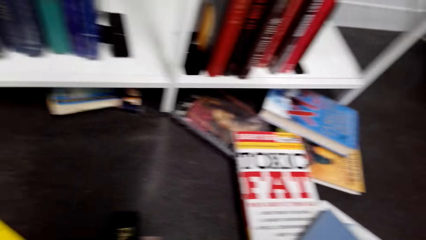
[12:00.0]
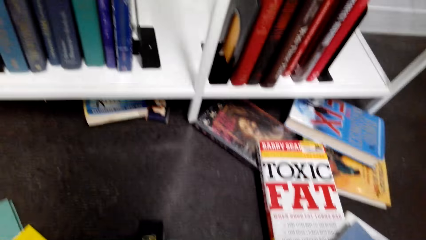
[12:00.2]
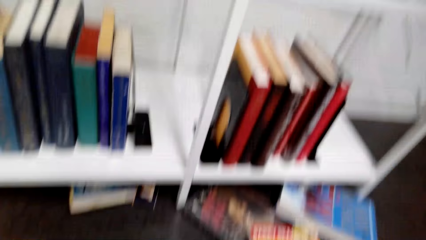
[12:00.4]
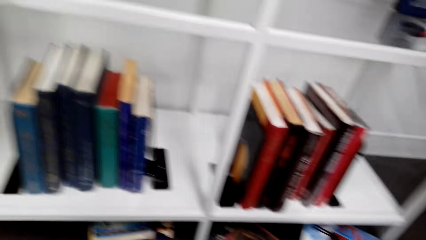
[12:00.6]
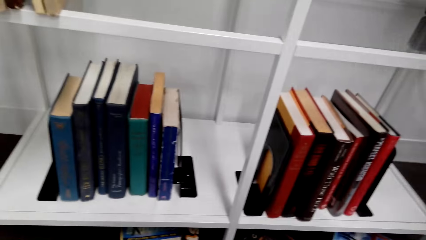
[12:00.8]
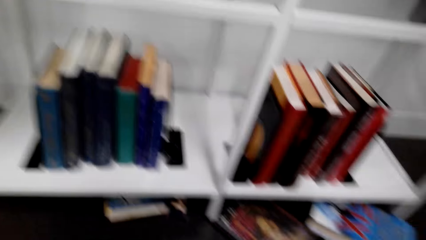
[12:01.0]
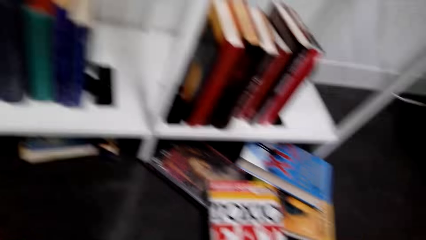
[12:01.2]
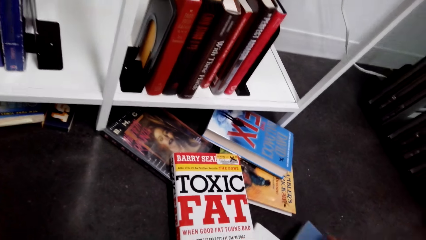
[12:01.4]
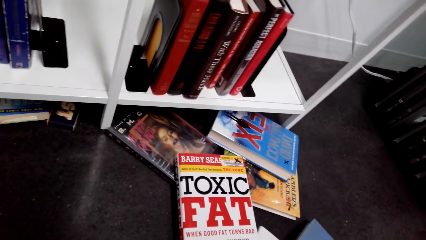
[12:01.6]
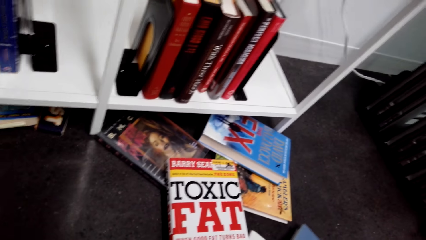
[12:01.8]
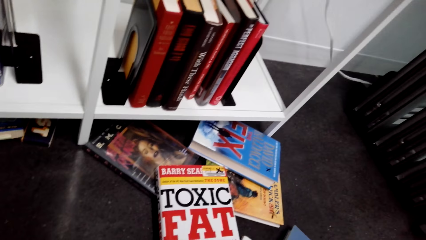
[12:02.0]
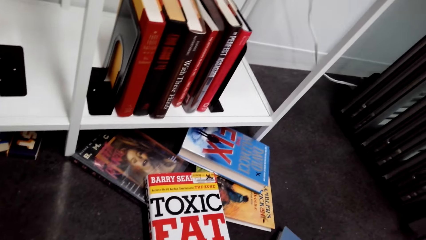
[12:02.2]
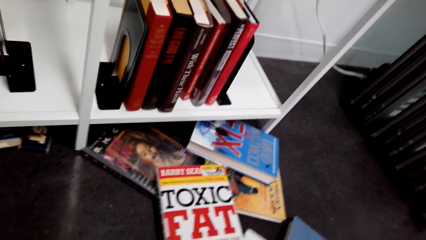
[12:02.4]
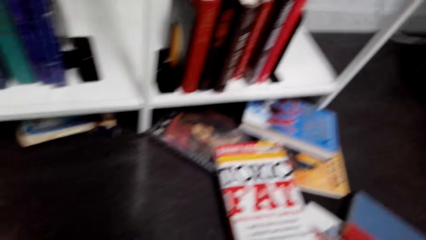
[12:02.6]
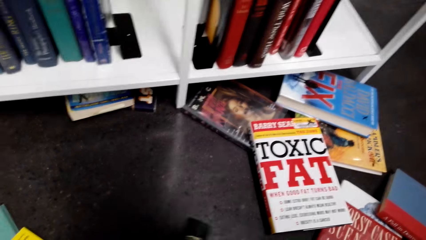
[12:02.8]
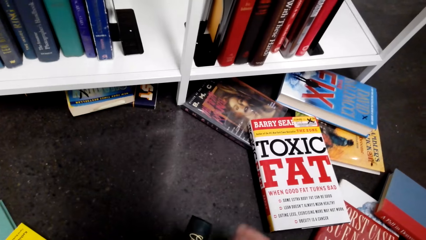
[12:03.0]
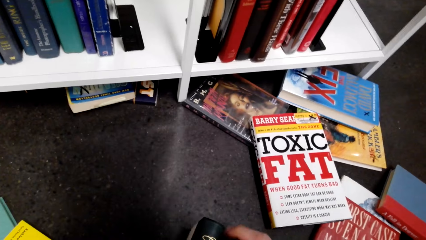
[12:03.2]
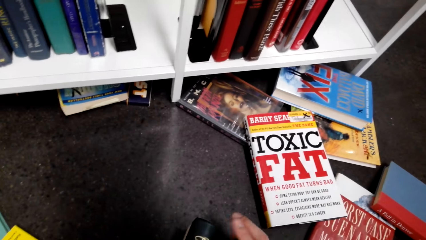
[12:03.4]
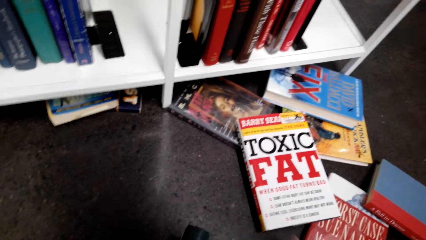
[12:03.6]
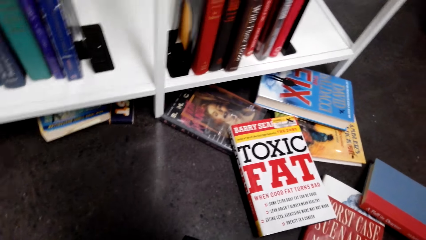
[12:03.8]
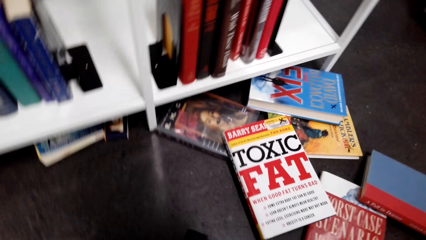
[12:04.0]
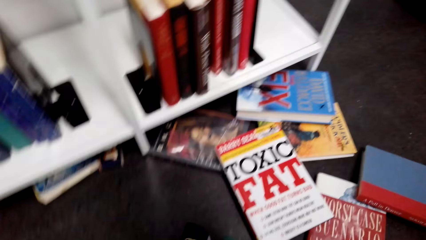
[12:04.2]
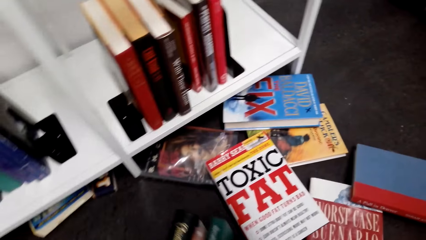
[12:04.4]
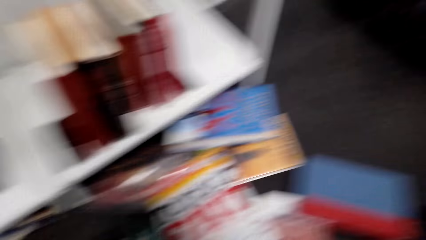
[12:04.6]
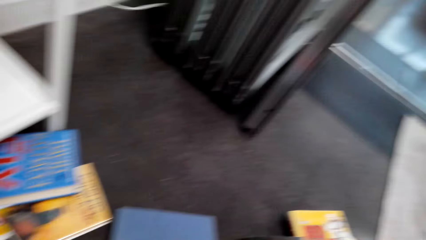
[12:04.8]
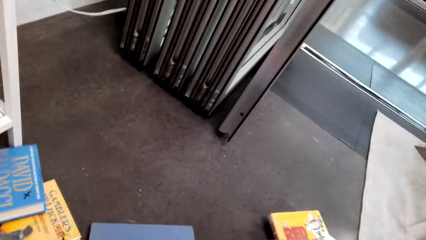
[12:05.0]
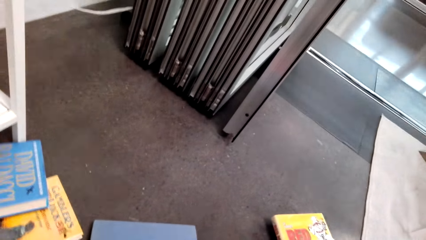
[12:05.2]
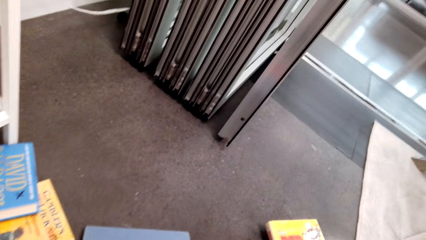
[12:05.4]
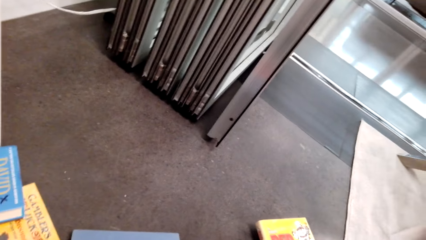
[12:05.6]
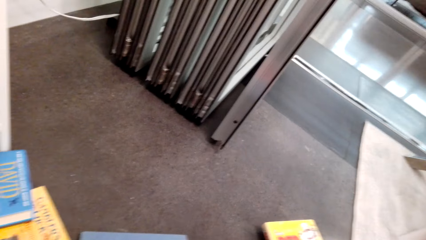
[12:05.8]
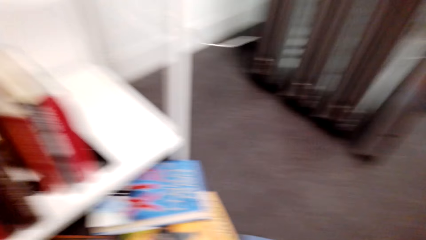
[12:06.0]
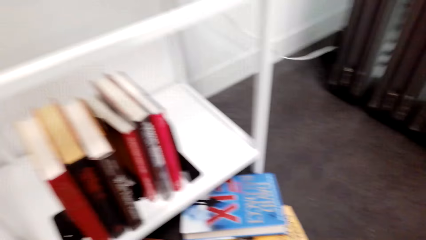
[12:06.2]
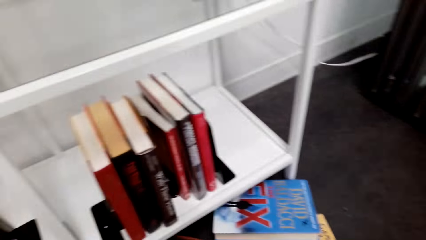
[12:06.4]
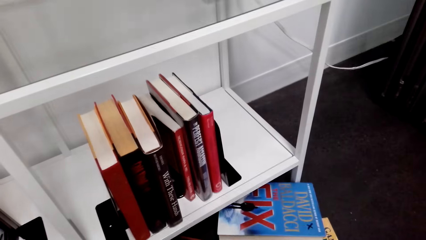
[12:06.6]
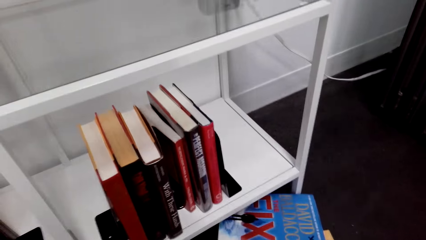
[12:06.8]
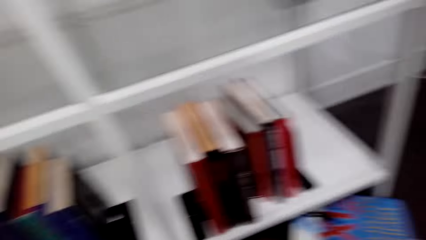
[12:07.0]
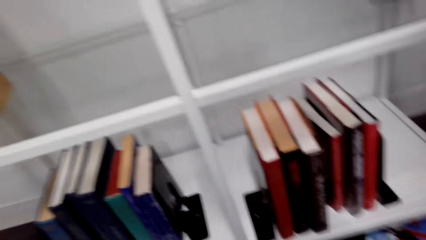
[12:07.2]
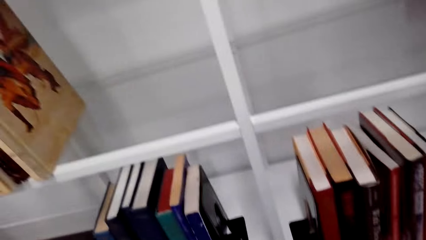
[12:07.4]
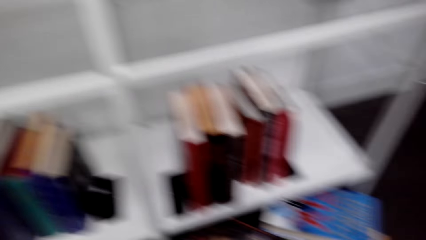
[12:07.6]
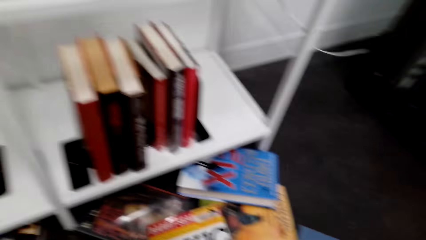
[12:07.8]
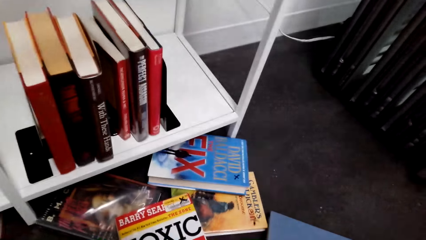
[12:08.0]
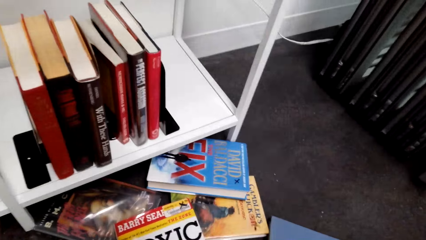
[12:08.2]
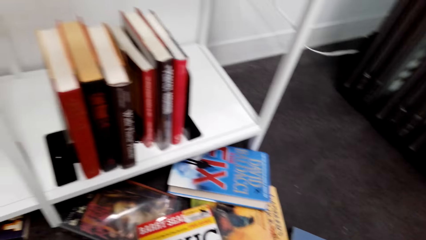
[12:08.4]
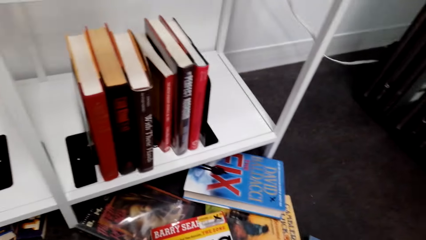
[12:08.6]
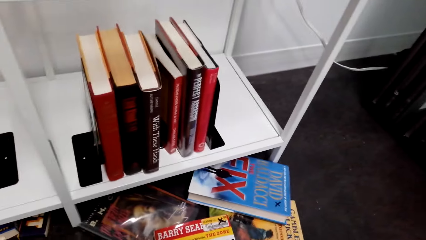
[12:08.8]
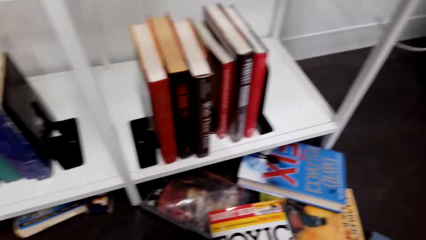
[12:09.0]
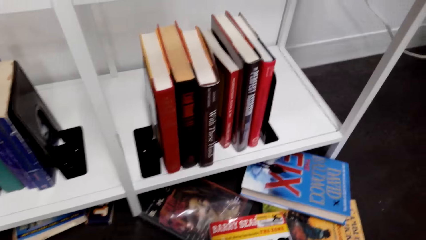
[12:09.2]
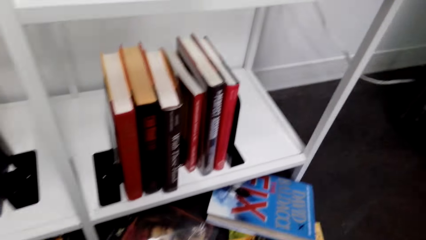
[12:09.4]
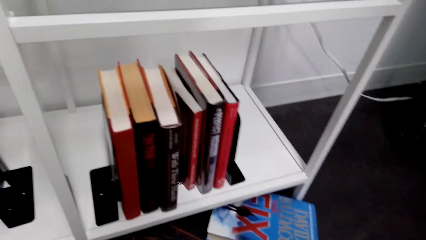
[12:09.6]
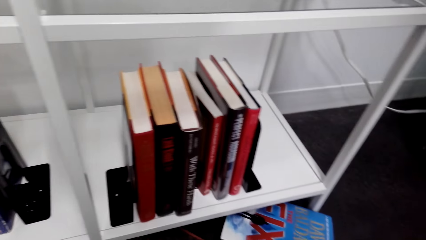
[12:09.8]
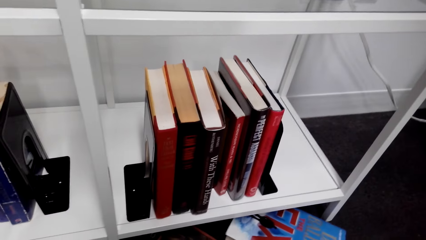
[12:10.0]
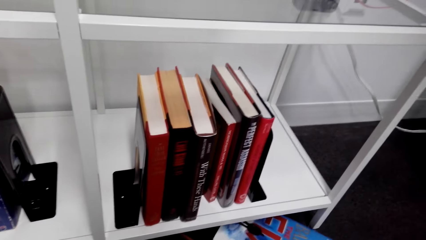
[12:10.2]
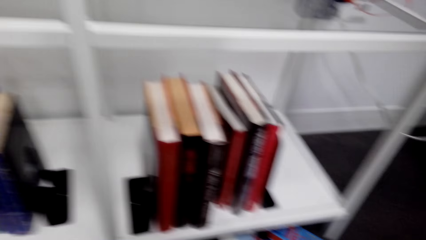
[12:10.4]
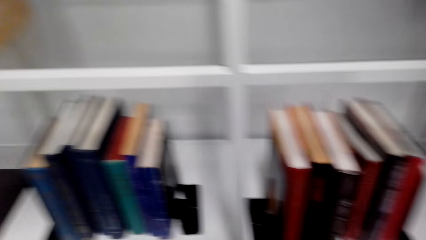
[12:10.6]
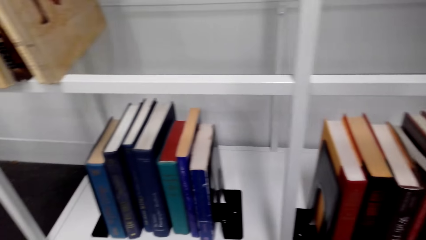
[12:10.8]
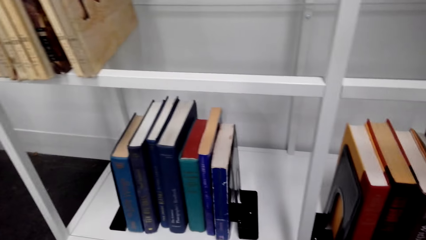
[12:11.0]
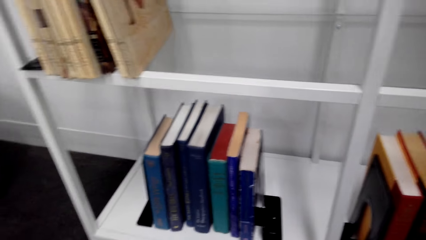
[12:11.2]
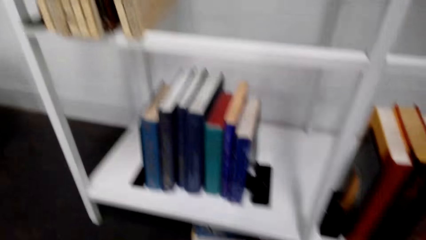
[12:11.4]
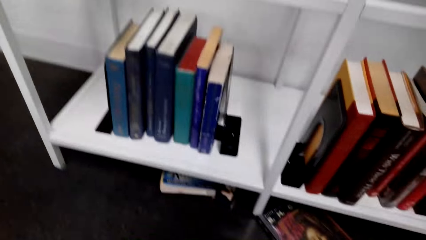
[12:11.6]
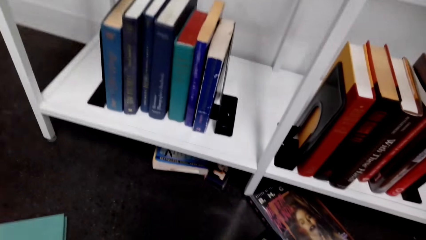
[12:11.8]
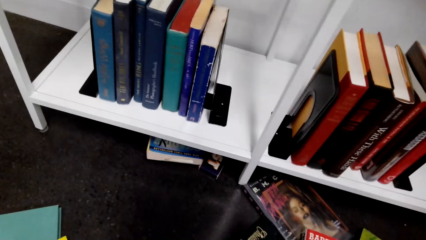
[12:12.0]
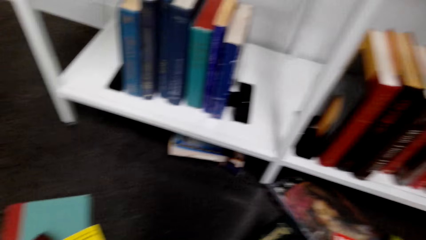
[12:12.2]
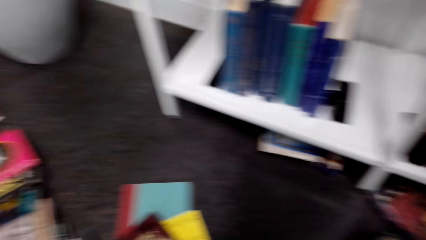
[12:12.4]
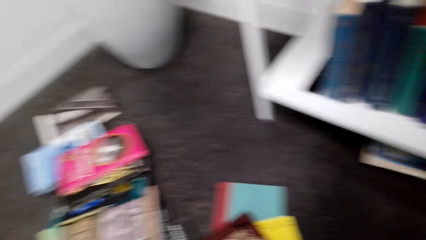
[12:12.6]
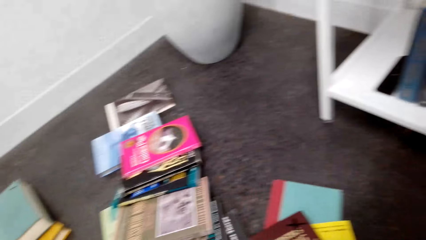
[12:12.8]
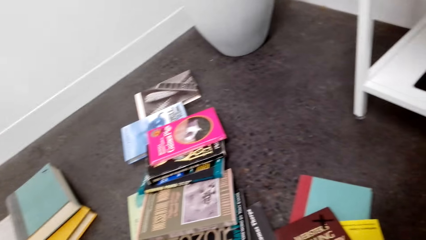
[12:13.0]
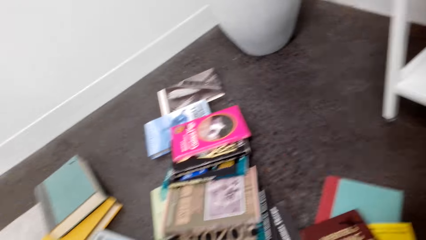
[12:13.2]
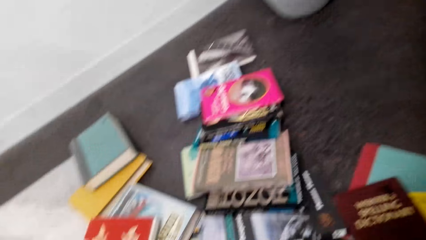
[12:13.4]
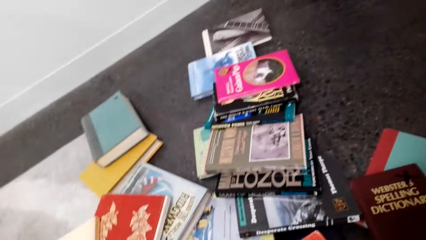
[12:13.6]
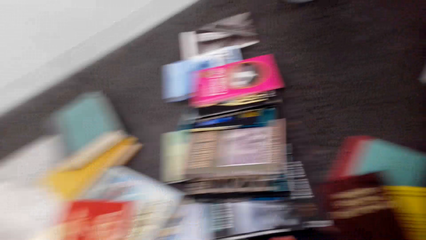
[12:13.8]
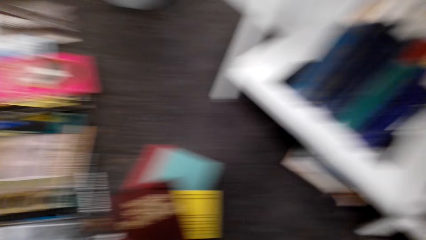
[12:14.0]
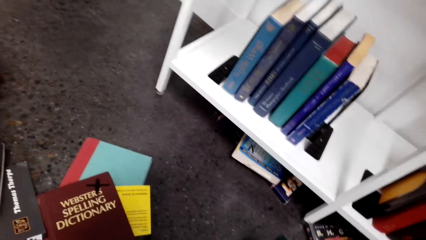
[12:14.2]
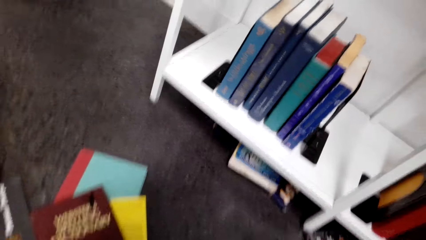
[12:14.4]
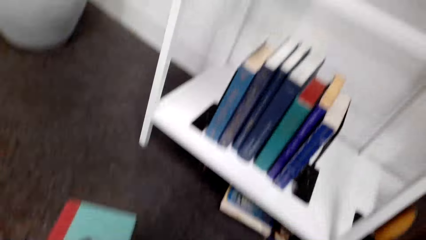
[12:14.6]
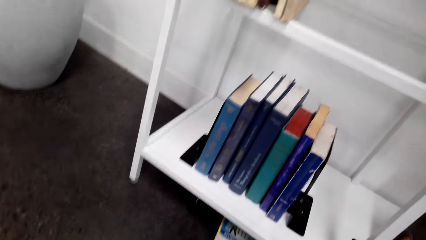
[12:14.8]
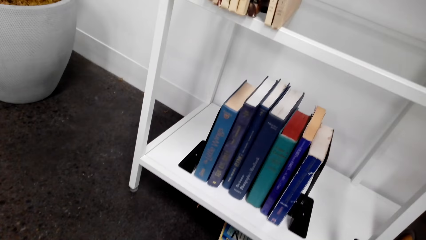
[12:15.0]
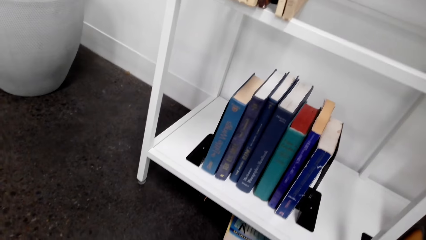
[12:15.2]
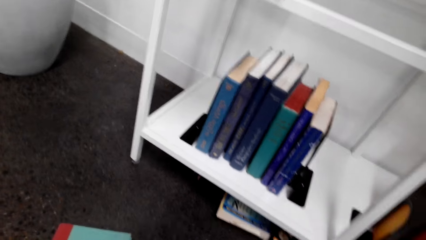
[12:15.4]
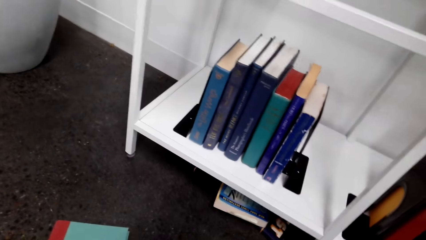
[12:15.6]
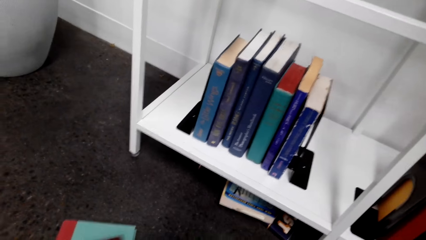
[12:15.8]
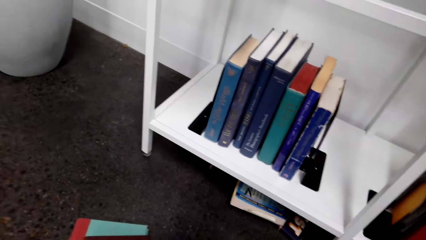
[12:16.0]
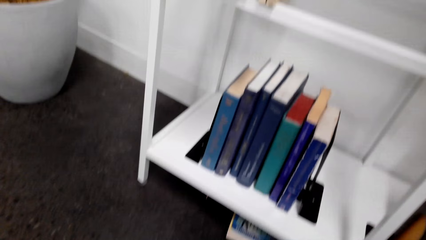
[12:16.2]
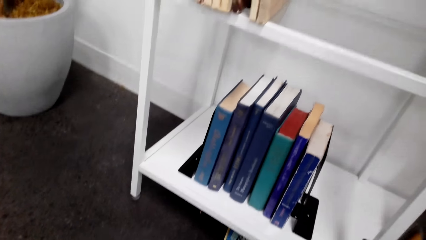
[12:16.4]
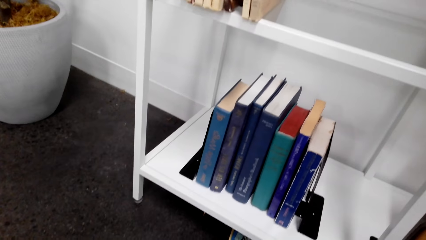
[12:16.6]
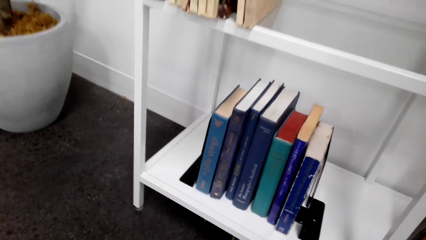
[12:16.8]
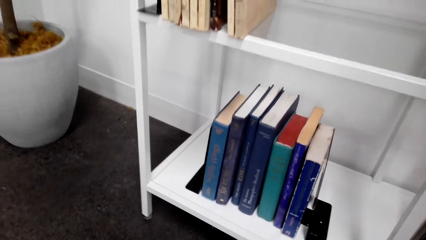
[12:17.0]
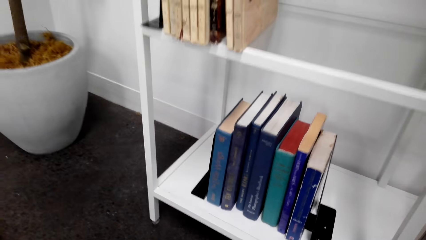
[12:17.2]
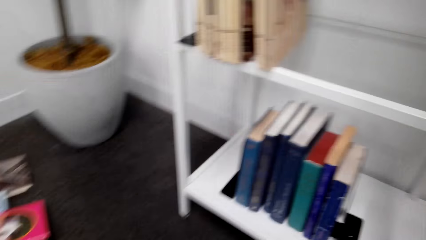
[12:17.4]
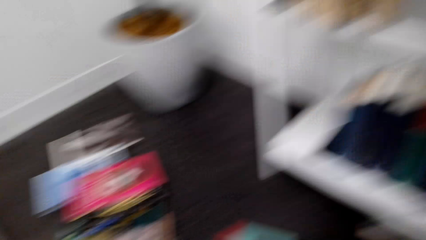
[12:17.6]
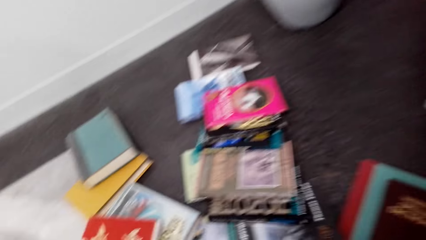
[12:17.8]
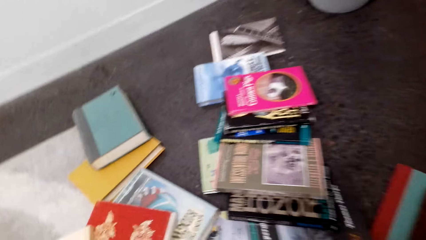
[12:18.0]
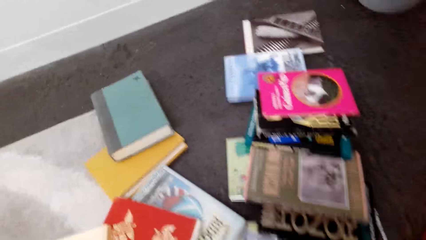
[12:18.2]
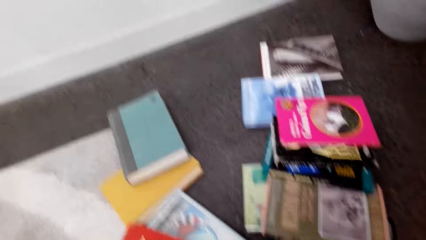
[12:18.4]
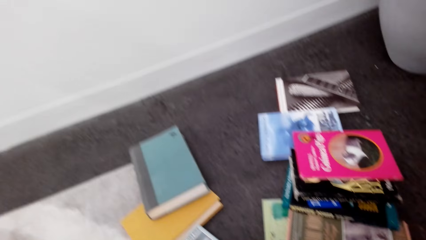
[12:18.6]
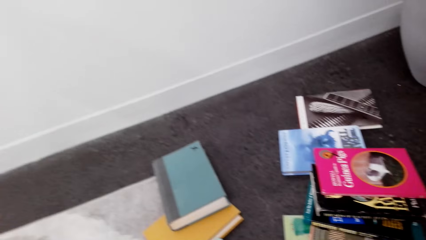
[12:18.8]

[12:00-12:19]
The camera wearer picks books from the floor. They pile the books. They look around the house floor.
